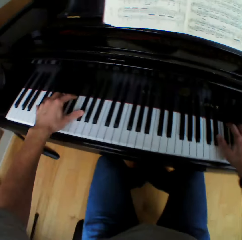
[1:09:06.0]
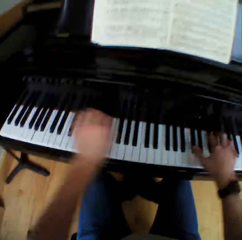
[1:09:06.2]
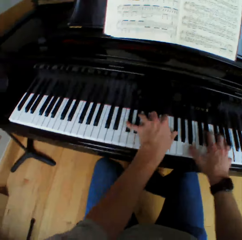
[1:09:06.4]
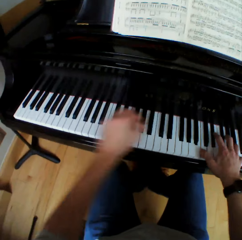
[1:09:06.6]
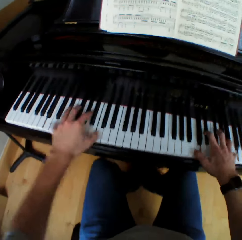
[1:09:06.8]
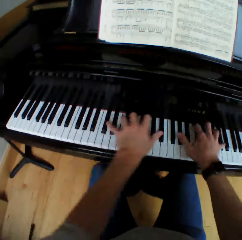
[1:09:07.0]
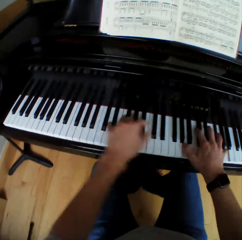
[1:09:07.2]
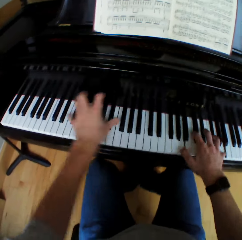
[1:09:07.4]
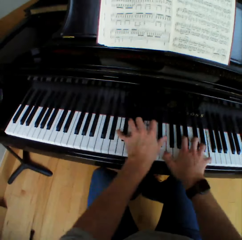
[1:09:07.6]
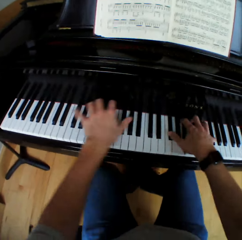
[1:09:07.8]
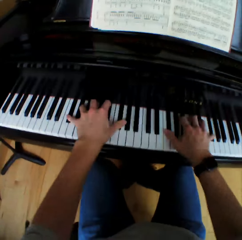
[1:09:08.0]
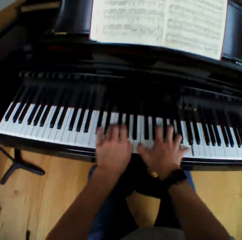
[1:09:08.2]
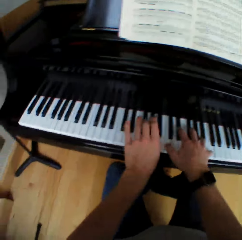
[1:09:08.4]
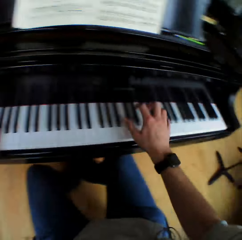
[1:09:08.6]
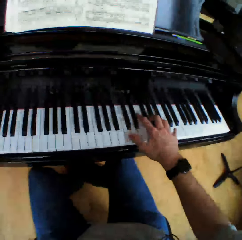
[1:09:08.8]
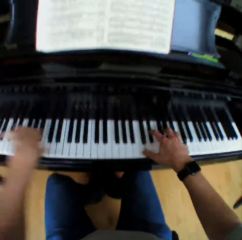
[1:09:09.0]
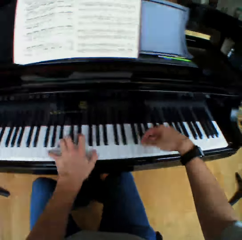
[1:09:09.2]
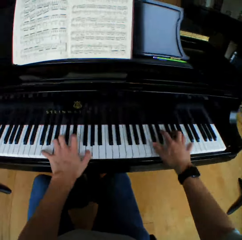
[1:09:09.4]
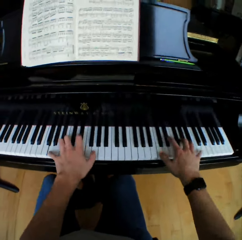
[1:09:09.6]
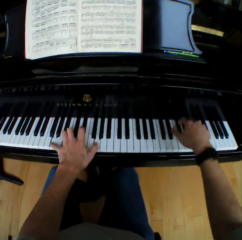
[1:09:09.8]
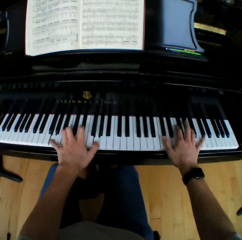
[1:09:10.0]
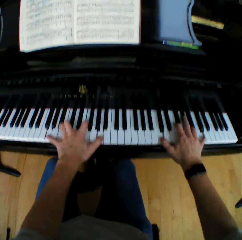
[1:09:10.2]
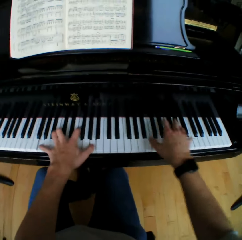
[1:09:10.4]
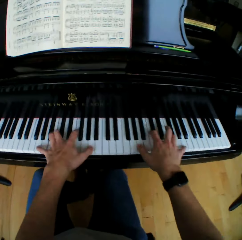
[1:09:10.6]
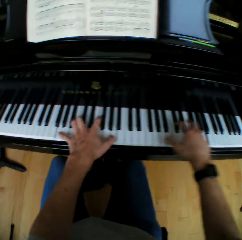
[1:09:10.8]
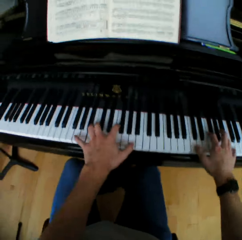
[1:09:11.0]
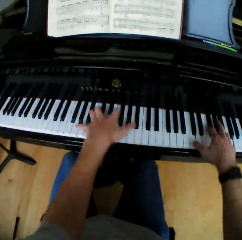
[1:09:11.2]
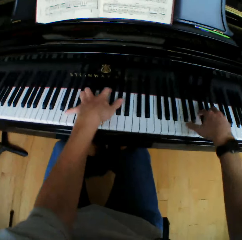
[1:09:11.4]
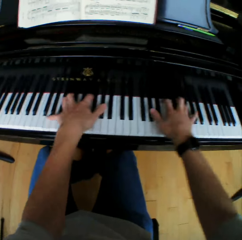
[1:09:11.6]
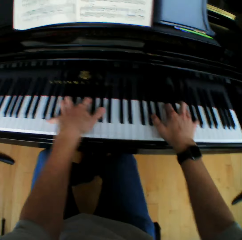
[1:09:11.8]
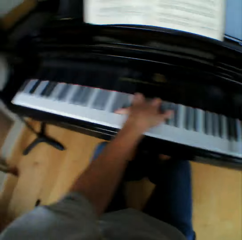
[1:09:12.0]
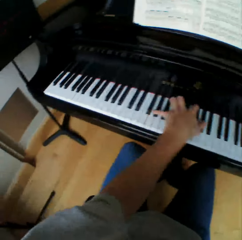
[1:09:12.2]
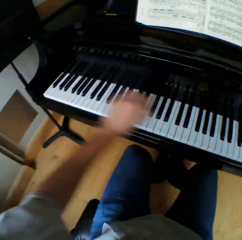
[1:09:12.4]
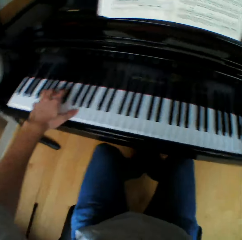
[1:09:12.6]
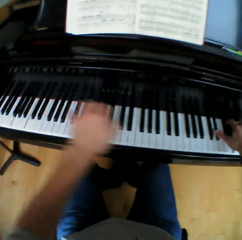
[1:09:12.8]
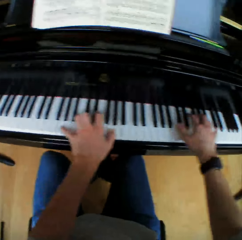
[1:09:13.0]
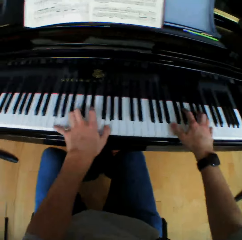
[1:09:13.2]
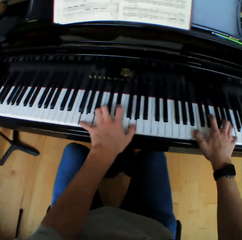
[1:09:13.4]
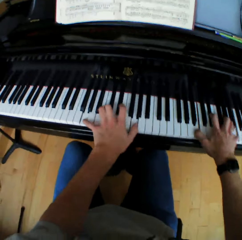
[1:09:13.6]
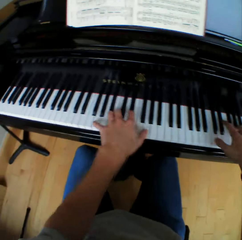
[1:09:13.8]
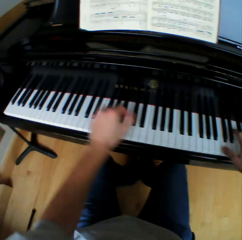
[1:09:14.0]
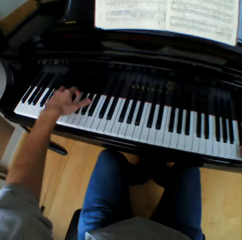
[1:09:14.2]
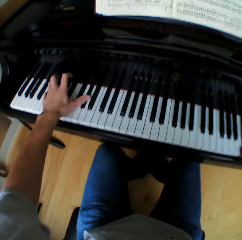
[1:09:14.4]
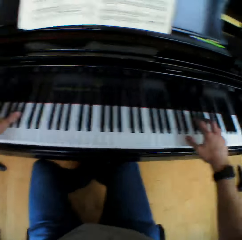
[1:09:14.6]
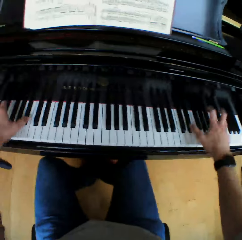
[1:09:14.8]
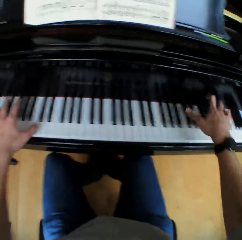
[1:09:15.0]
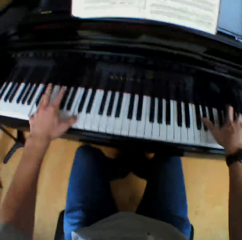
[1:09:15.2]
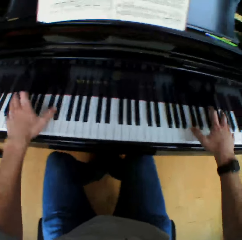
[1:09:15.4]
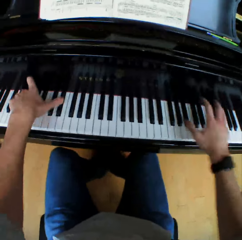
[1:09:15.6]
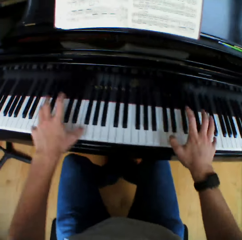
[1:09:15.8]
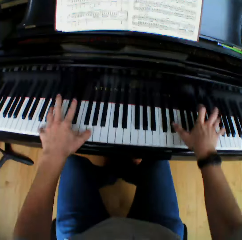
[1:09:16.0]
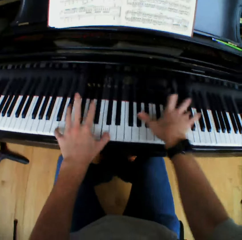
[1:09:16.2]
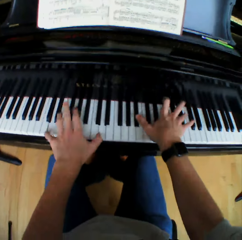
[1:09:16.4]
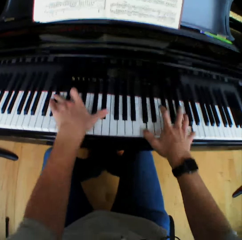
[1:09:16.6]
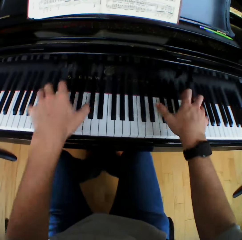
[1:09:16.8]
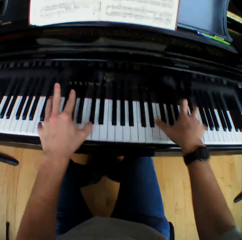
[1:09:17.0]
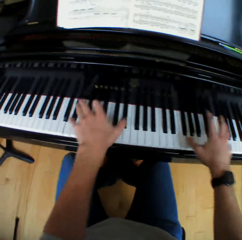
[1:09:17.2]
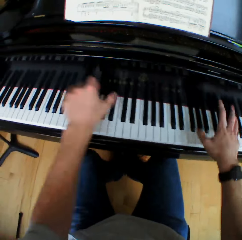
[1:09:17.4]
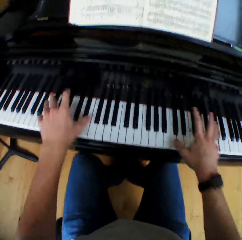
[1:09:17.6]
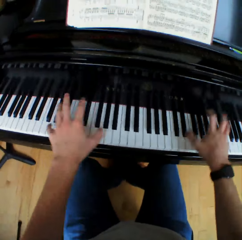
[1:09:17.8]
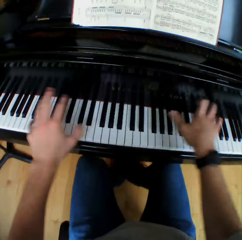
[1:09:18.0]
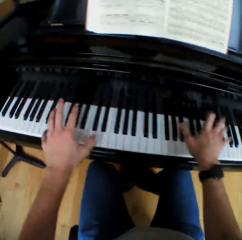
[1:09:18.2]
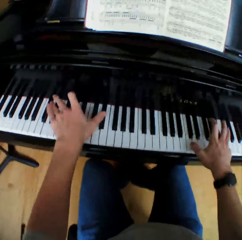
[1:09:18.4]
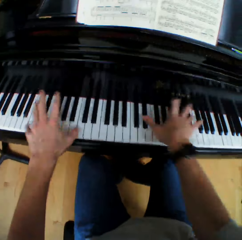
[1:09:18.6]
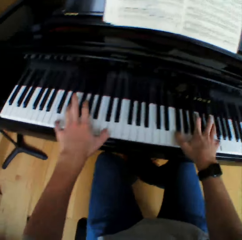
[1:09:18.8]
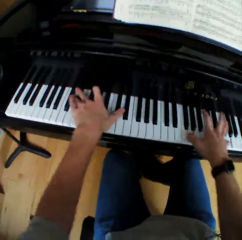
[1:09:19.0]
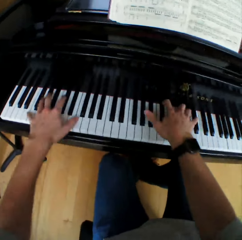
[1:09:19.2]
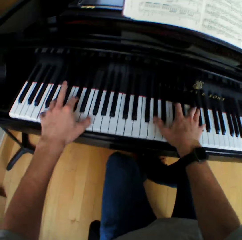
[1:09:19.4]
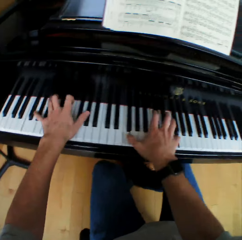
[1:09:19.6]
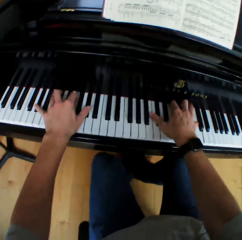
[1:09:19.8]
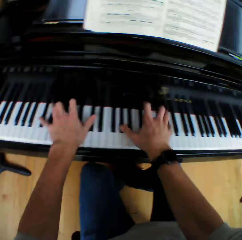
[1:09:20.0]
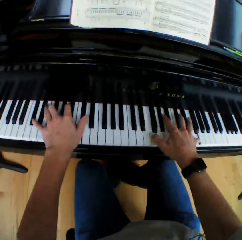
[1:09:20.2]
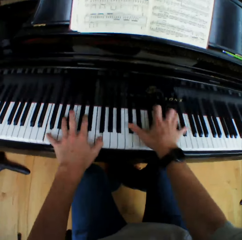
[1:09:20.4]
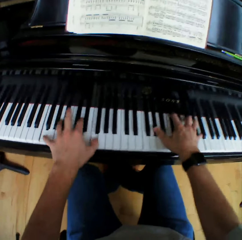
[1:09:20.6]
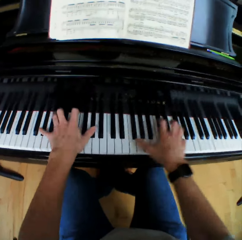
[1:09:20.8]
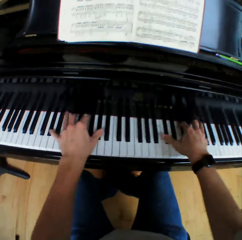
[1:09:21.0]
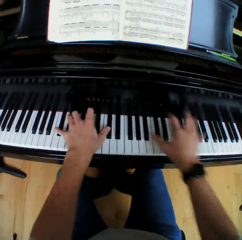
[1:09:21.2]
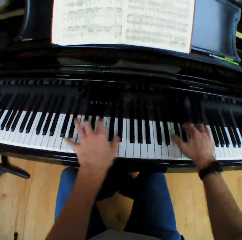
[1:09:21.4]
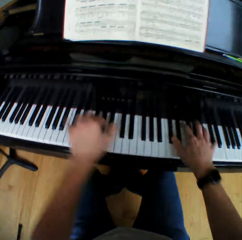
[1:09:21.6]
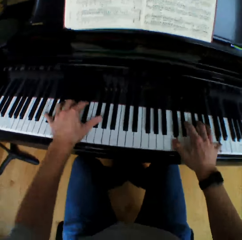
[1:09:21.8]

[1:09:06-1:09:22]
The camera wearer moves the left hand and plays piano. They move the left hand and play piano. They move the left hand and play piano. They move the left hand and play piano. They move the left hand and play piano.

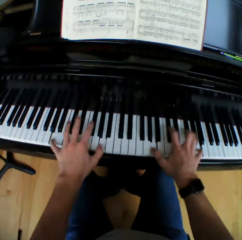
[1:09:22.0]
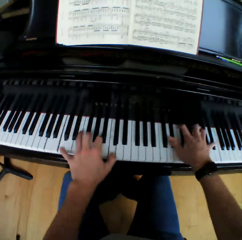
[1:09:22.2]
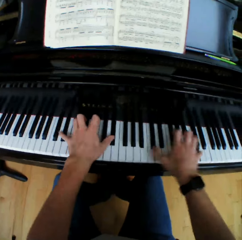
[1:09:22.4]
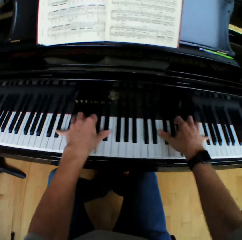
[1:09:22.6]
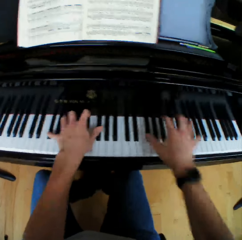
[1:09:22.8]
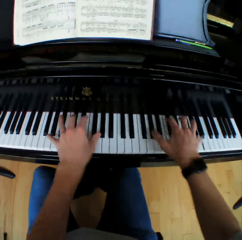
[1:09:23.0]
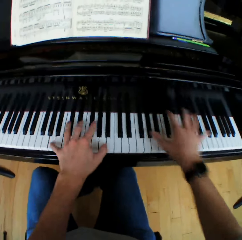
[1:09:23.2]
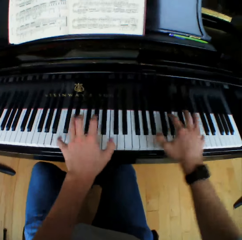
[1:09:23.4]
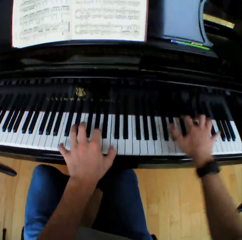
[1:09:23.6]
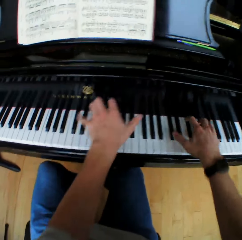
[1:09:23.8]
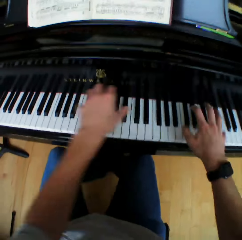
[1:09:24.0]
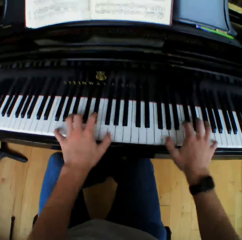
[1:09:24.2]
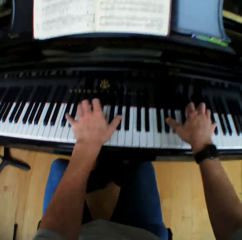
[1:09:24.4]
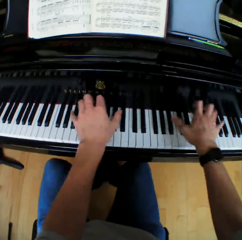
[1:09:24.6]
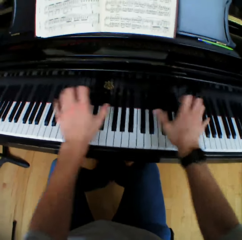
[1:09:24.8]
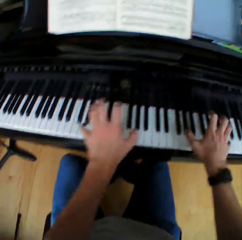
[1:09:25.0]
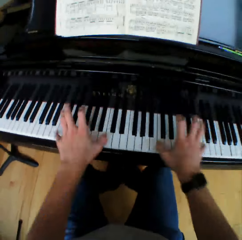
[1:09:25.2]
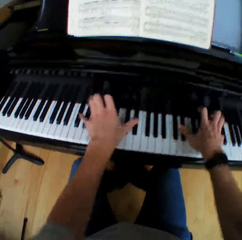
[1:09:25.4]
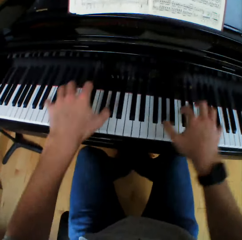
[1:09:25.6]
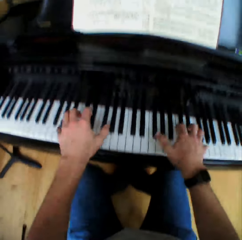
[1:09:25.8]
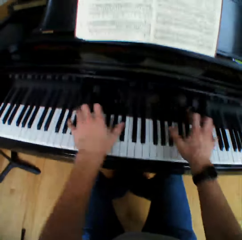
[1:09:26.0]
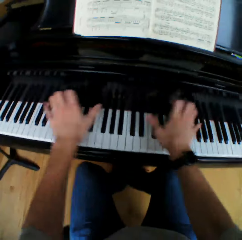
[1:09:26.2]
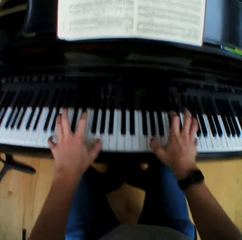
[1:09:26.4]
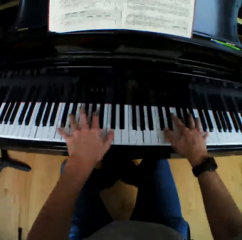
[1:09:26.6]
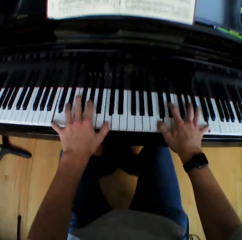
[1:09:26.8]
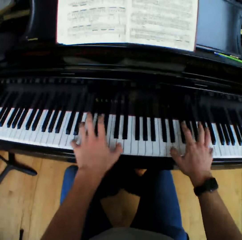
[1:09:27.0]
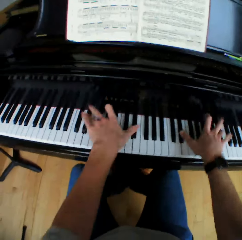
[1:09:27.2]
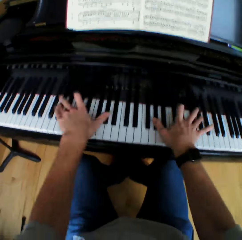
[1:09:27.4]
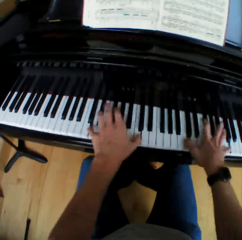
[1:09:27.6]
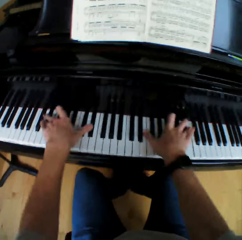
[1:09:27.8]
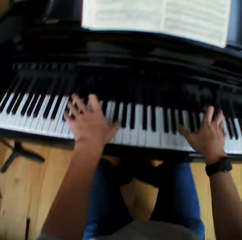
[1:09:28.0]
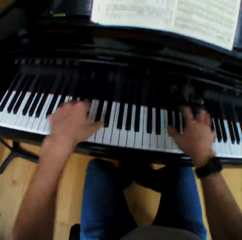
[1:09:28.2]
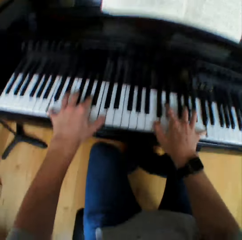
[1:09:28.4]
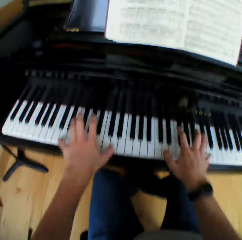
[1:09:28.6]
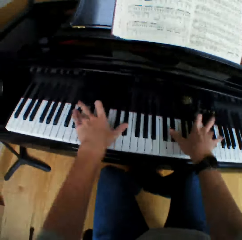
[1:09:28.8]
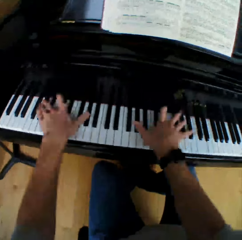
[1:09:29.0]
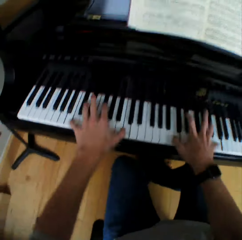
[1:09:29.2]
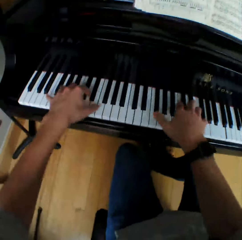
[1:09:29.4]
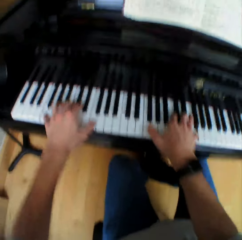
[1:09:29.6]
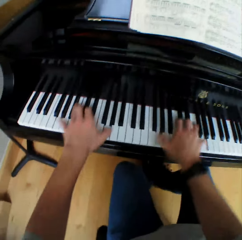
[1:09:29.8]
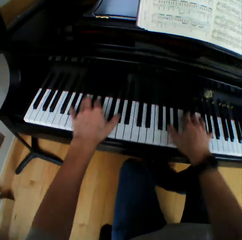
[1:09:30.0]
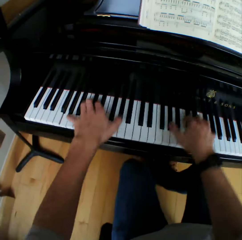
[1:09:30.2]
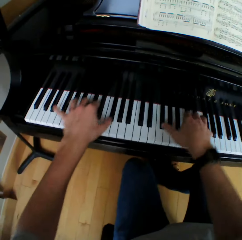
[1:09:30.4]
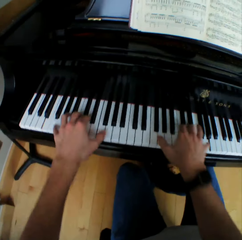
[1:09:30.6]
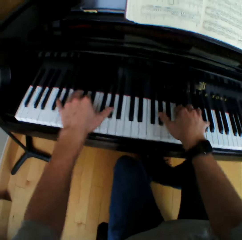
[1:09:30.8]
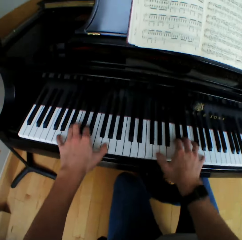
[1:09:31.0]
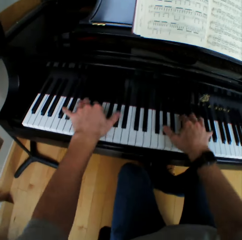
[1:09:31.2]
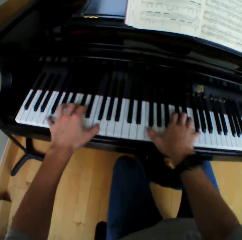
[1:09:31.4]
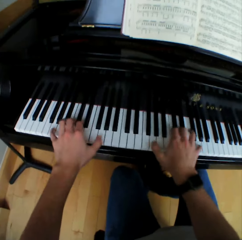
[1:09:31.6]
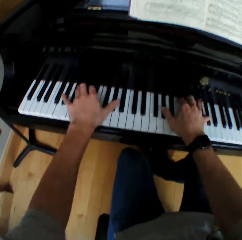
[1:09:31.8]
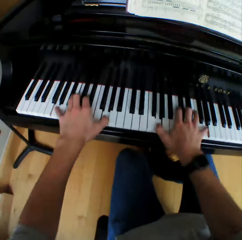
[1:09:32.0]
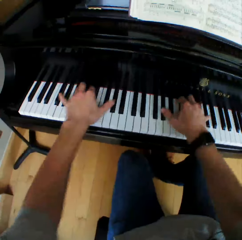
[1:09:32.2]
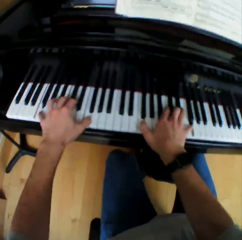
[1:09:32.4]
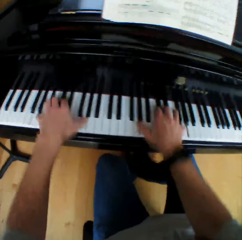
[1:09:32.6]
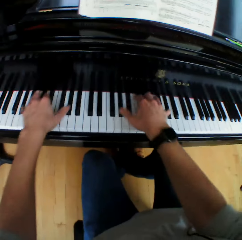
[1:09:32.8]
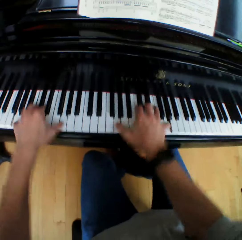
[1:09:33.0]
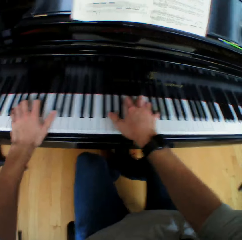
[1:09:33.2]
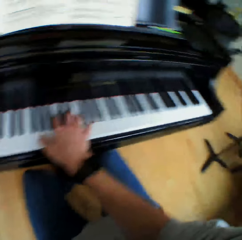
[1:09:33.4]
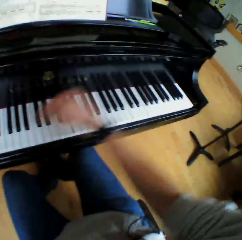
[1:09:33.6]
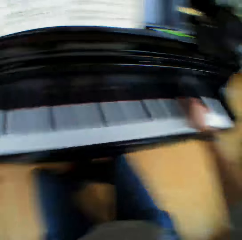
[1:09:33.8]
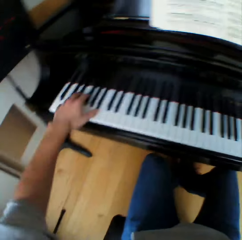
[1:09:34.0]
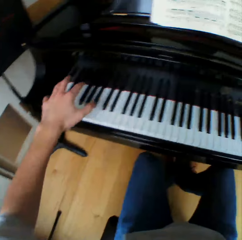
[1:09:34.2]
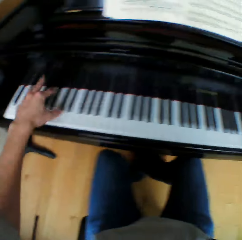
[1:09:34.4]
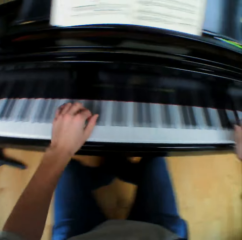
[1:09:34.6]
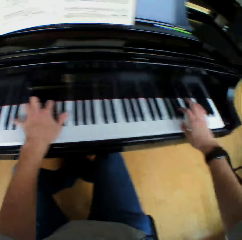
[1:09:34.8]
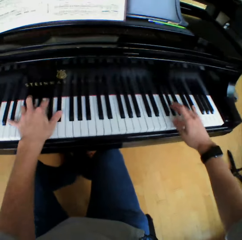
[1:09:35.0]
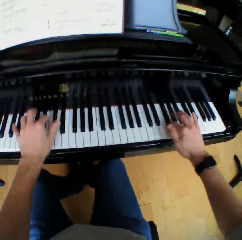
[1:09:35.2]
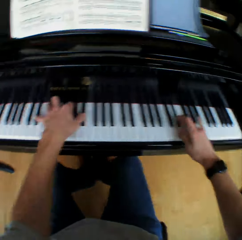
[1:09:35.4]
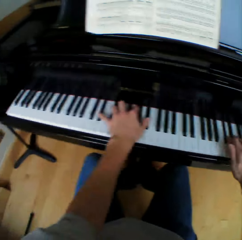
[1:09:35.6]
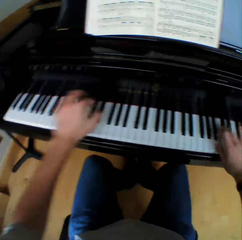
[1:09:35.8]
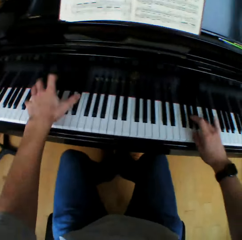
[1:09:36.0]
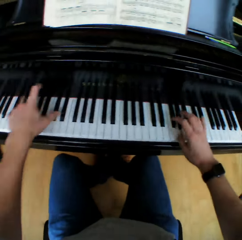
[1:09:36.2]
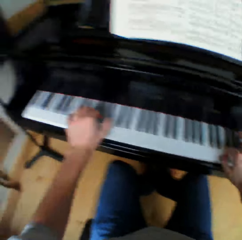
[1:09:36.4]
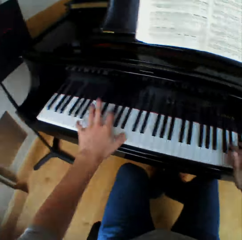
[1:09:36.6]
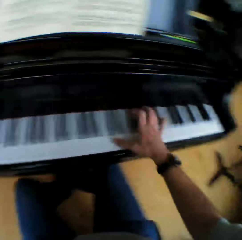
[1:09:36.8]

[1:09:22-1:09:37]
The camera wearer lifts the right hand. They play piano. They move the left hand. They play piano.
